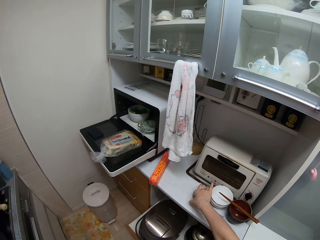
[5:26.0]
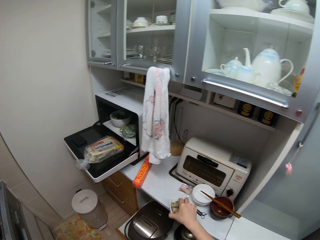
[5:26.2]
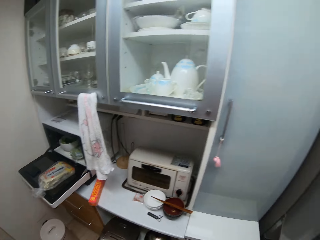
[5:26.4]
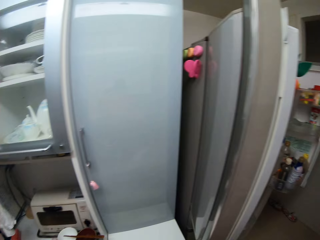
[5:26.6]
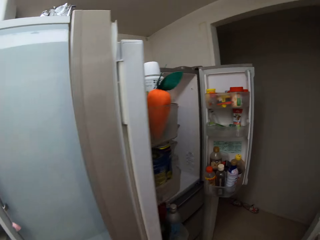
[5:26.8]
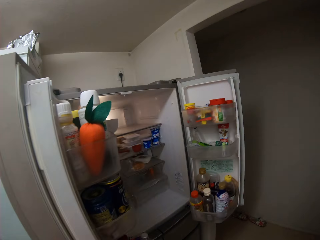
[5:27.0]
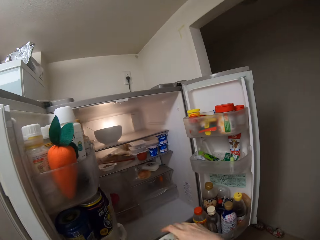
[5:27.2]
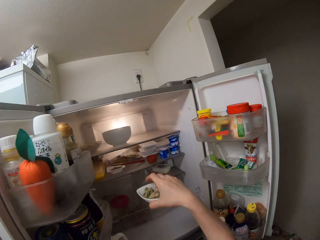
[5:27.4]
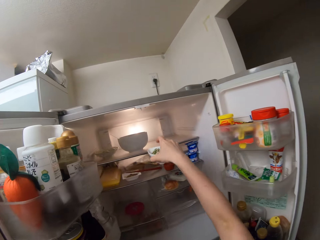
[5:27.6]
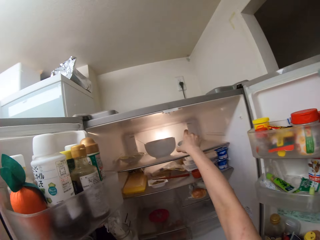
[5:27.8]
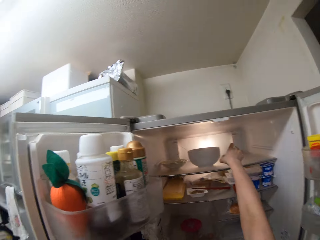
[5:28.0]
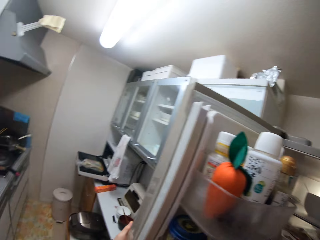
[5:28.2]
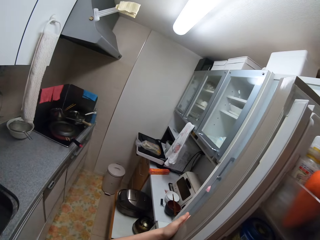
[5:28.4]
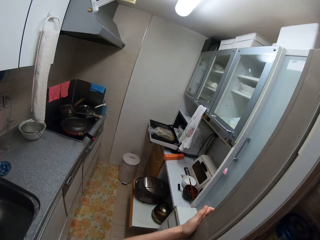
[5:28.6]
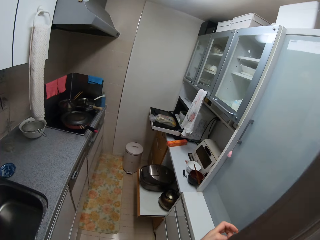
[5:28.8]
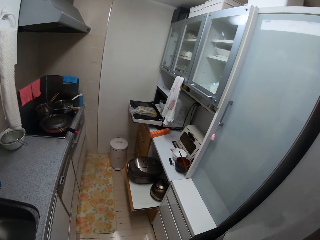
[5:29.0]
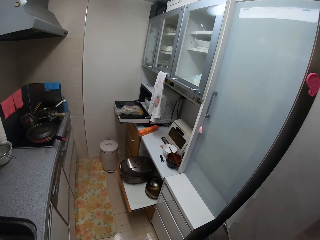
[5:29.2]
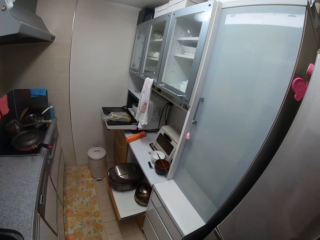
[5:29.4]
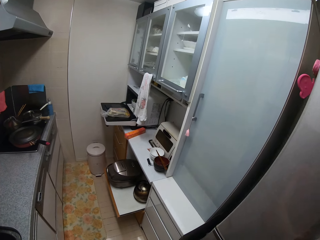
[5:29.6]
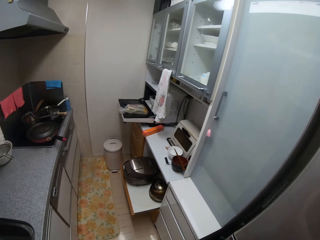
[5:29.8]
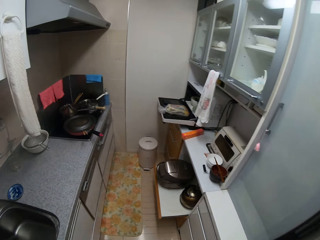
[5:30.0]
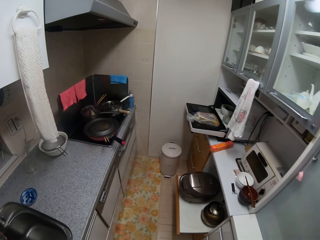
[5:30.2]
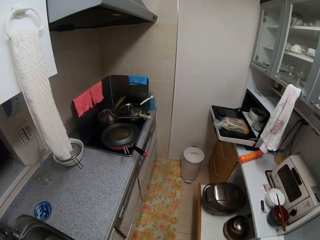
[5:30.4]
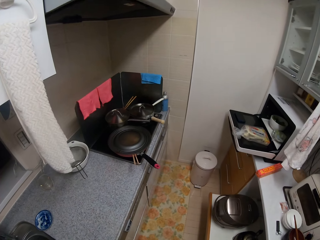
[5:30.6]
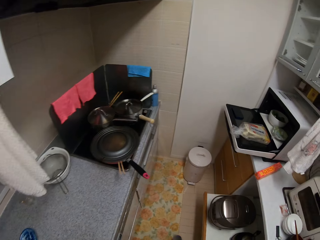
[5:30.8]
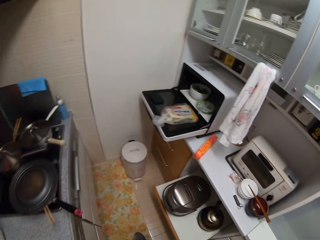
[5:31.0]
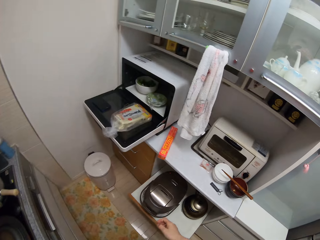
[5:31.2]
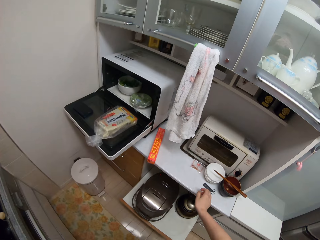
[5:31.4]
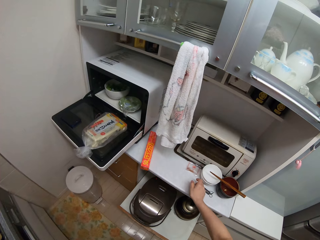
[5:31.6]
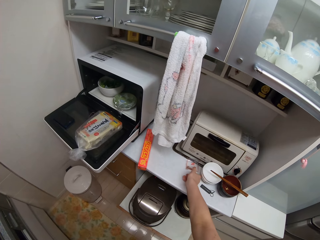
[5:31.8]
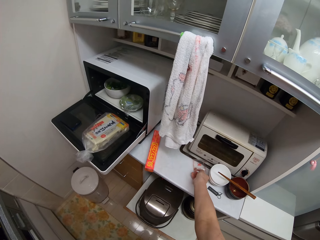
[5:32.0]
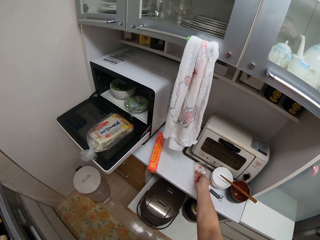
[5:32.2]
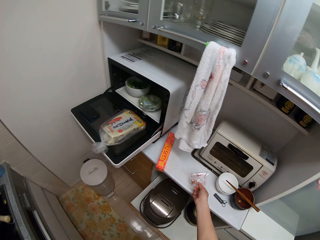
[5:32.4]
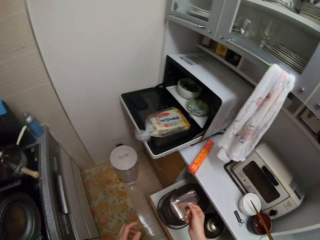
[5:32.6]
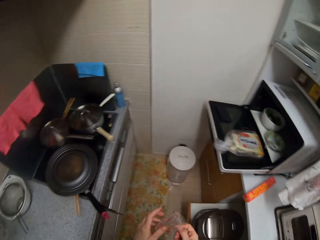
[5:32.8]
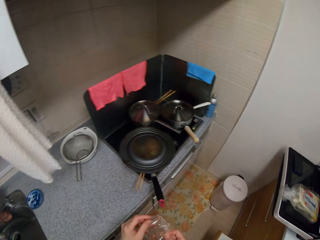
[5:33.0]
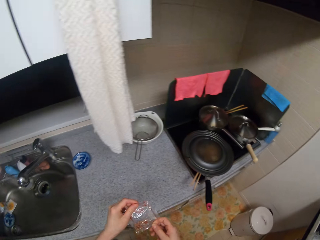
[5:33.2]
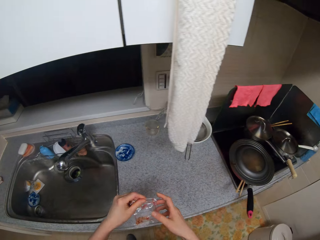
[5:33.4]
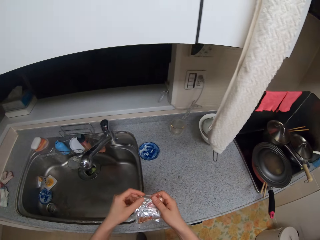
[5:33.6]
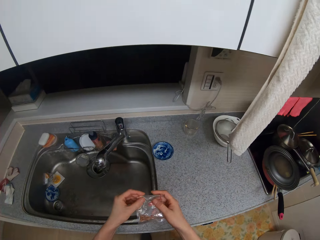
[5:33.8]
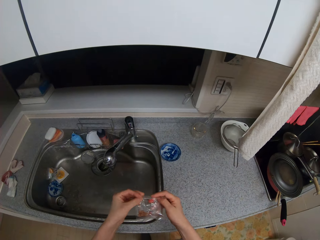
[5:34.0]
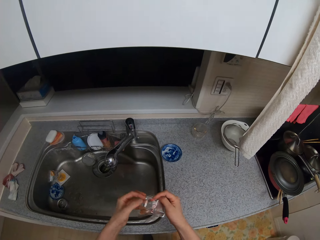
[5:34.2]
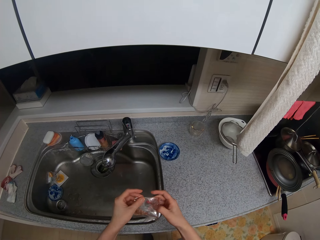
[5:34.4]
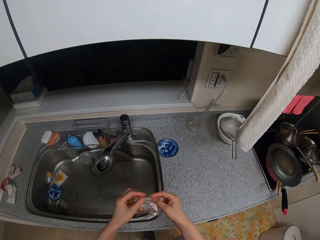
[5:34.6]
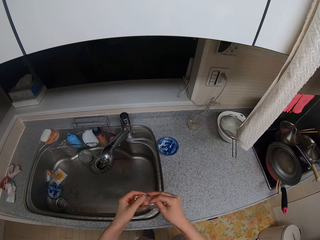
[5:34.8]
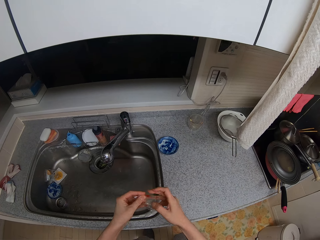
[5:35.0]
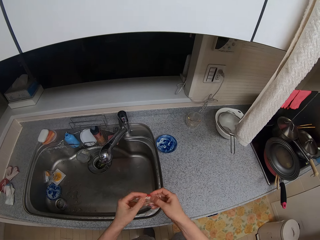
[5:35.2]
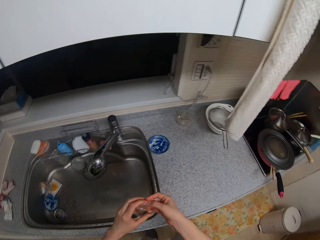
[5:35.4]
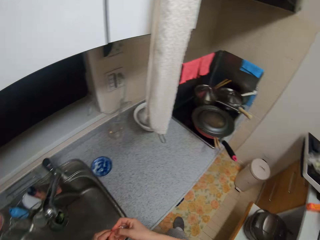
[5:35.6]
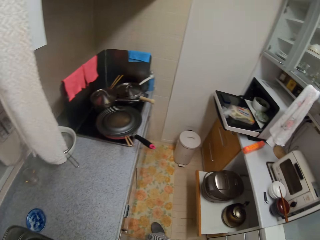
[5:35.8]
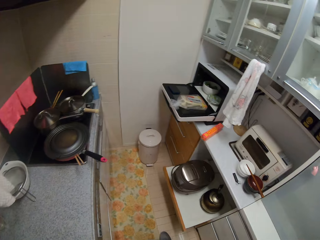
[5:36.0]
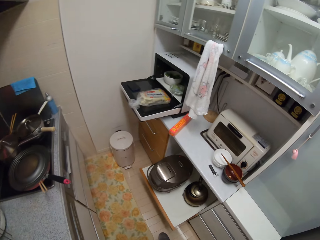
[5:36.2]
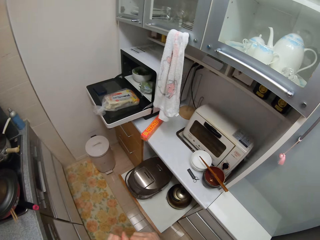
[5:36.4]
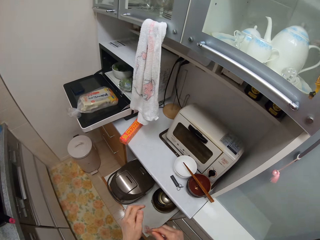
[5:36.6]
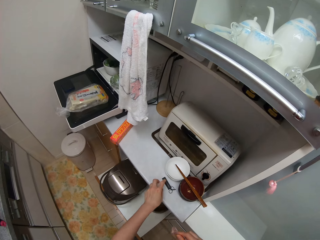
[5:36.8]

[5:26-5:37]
The camera wearer carries the small plate with sauce from the drawer. They walk around the room. They drop the small plate with sauce in the refrigerator. They close the refrigerator. They walk around the room. They carry a nylon of spice from the drawer. They fold the nylon of spice.

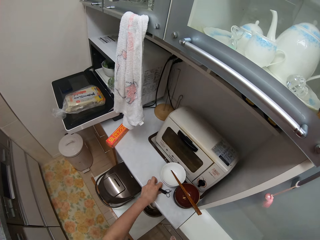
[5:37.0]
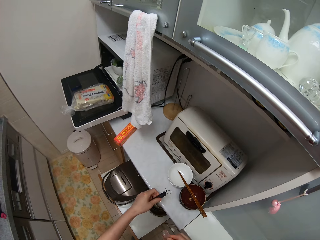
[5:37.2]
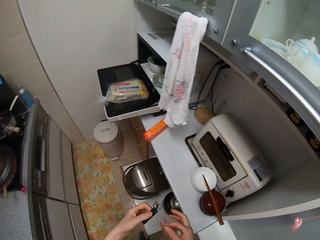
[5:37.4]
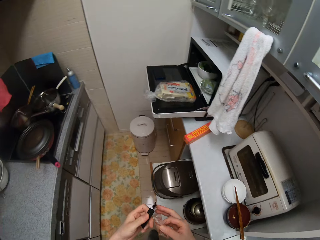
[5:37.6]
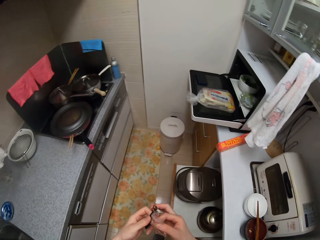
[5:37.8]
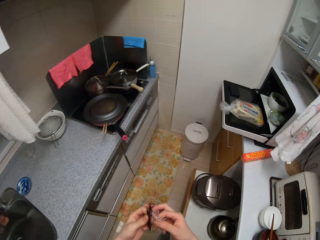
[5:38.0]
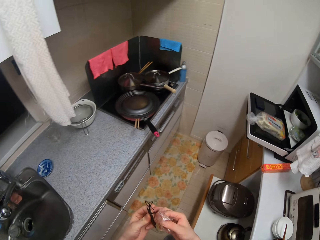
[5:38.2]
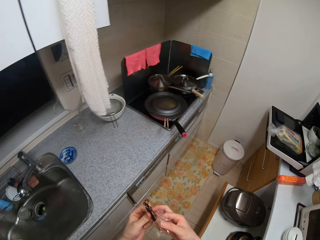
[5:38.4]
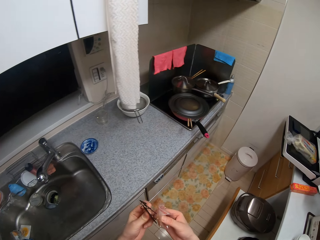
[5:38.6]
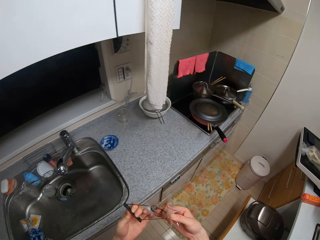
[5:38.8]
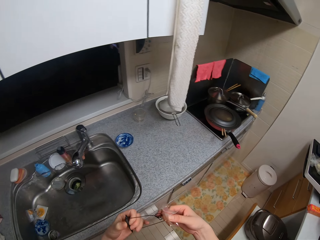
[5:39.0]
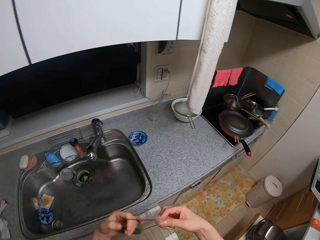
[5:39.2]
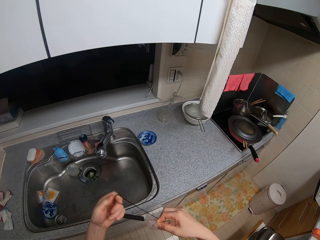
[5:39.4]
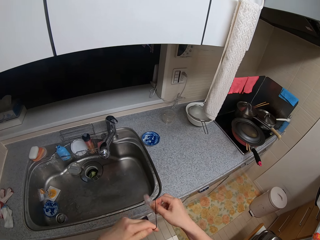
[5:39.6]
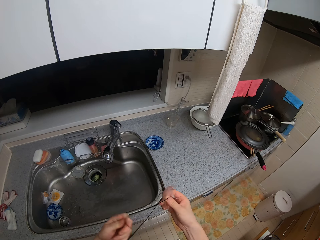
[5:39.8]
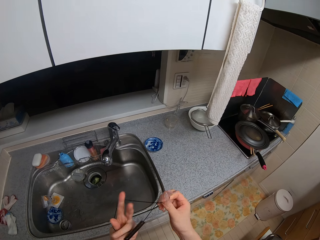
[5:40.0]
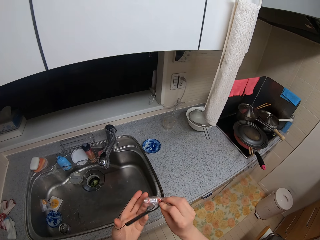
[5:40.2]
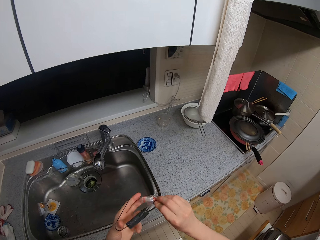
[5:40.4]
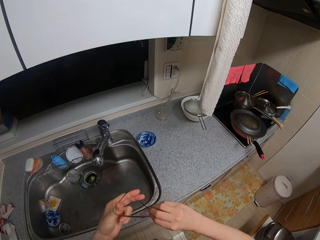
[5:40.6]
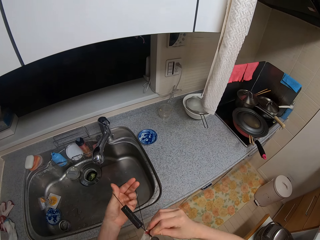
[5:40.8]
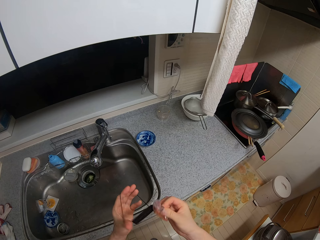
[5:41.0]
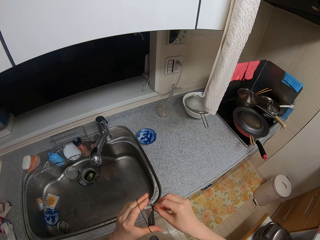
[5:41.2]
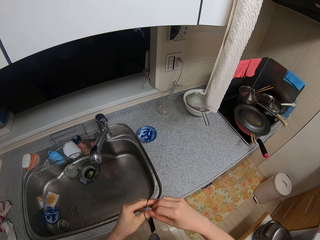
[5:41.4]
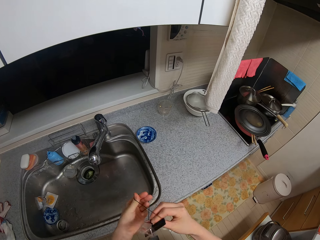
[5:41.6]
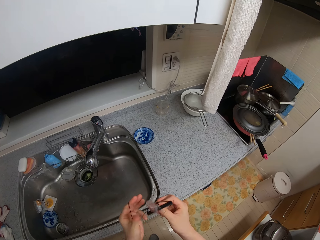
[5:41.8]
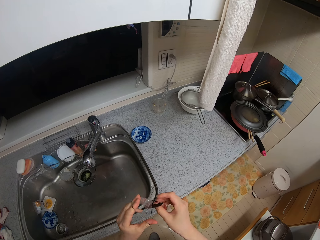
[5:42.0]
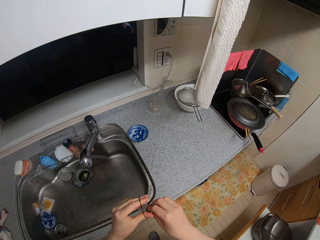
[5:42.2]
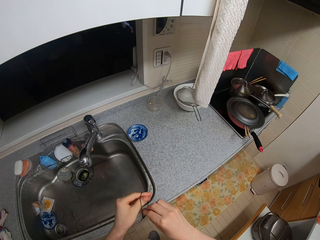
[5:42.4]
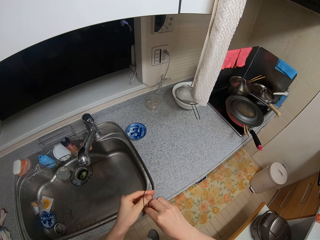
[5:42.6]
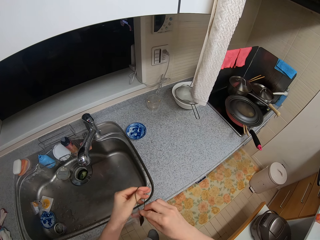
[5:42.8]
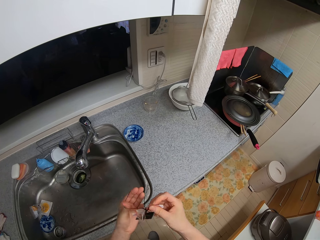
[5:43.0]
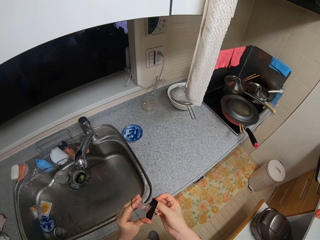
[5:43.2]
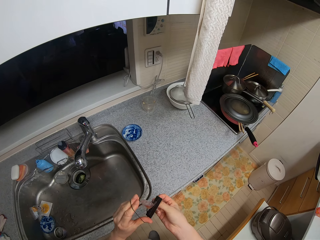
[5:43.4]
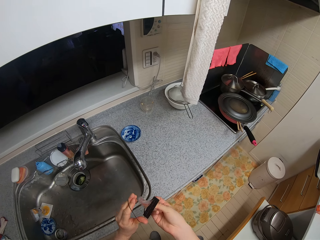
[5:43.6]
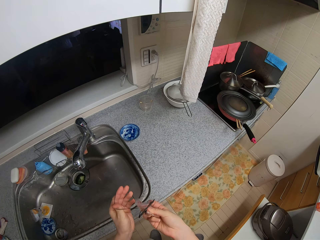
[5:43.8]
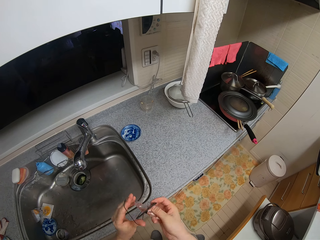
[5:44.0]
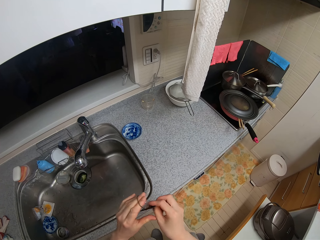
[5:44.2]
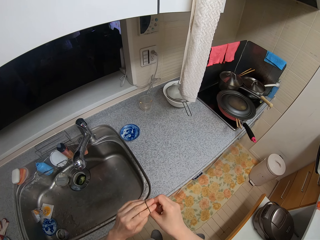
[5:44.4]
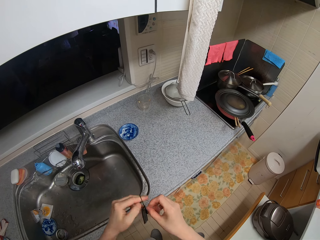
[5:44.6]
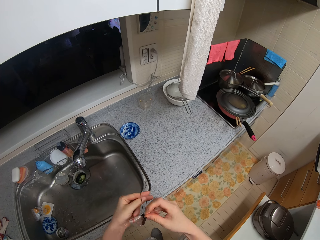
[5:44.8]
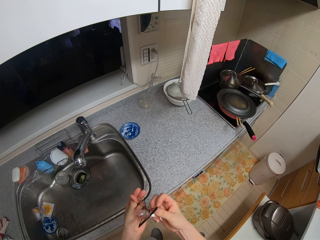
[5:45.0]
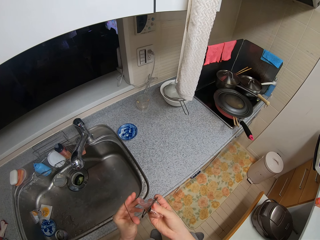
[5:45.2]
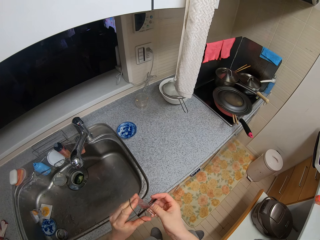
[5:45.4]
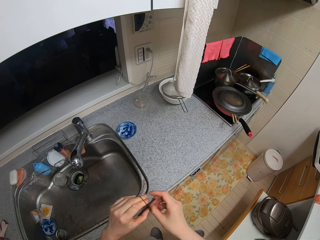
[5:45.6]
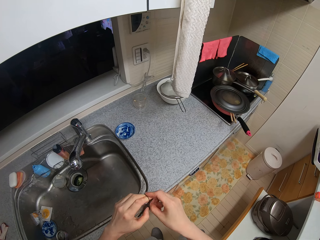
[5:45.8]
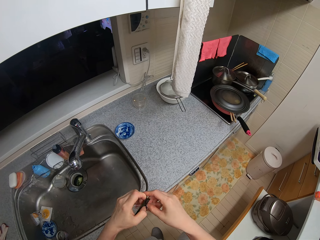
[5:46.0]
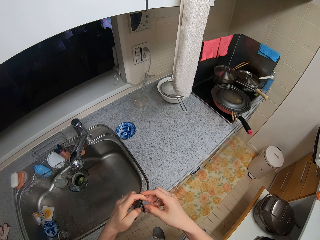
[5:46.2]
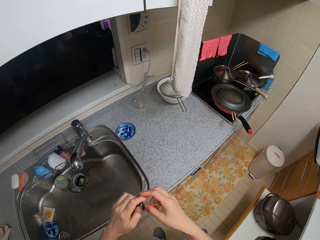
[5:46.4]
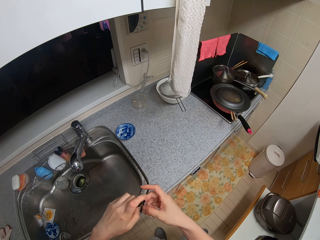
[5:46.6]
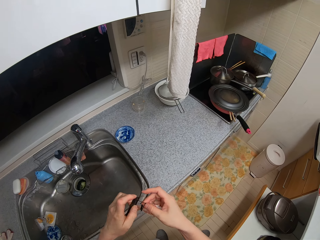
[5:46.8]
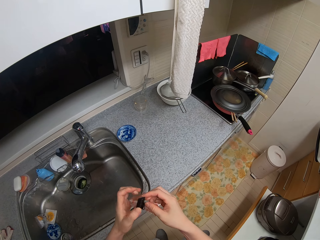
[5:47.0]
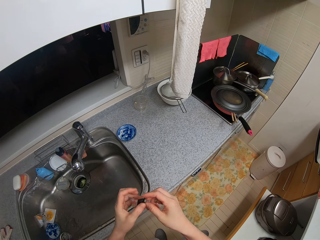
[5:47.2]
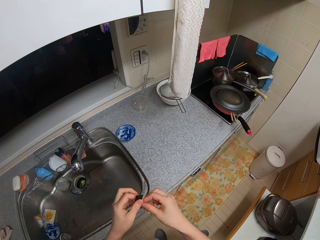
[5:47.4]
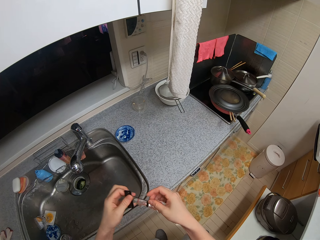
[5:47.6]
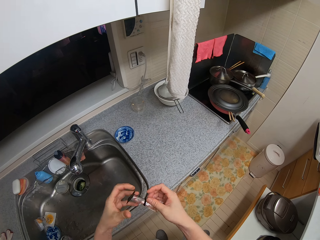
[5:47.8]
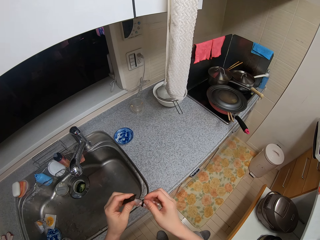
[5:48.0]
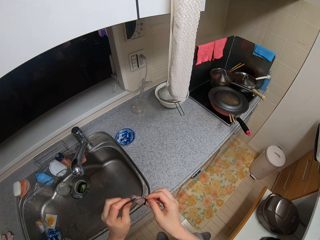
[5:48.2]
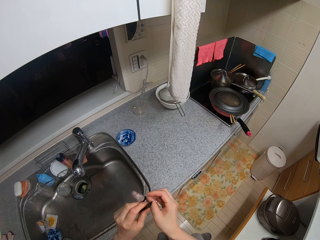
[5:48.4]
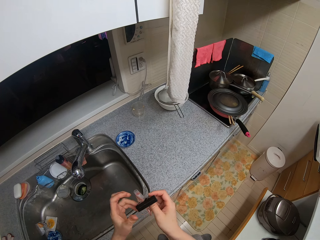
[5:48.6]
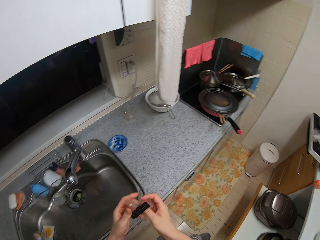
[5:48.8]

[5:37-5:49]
The camera wearer picks up a band with a tag from the drawer. They tie the nylon of spice with the band.
